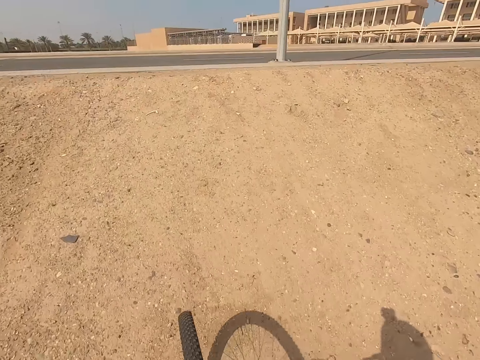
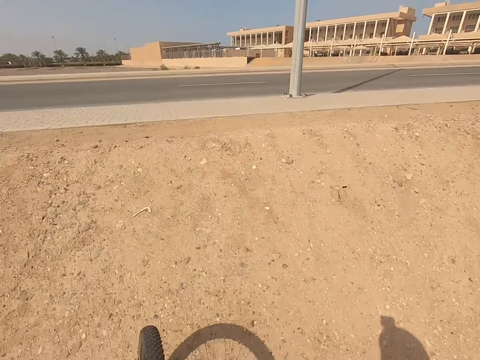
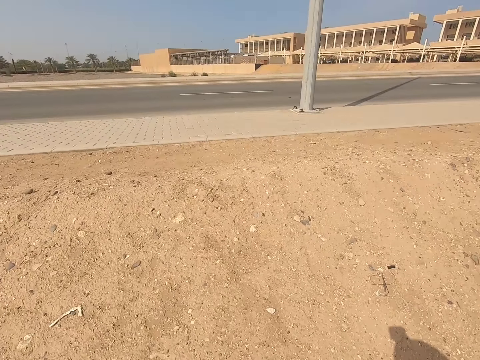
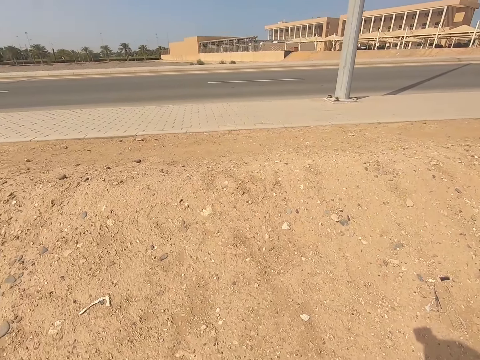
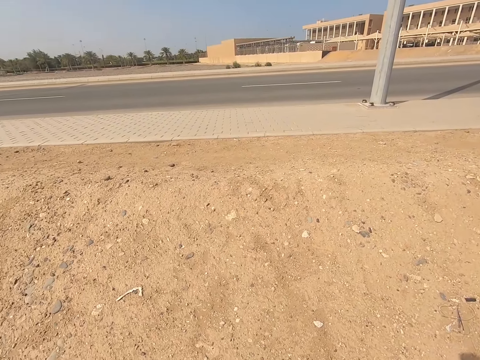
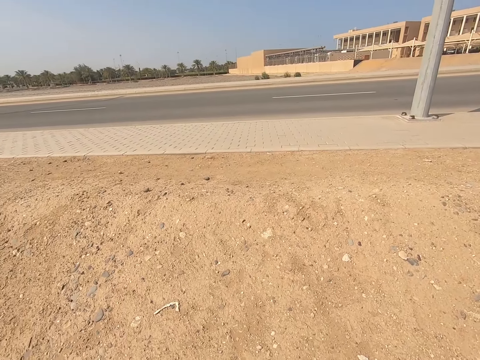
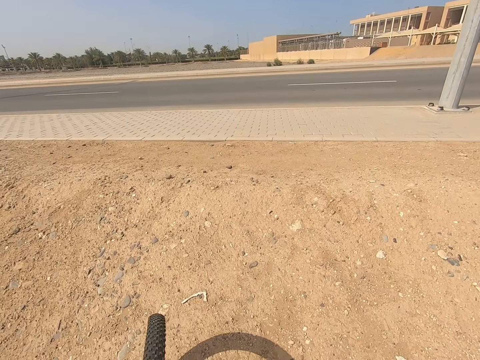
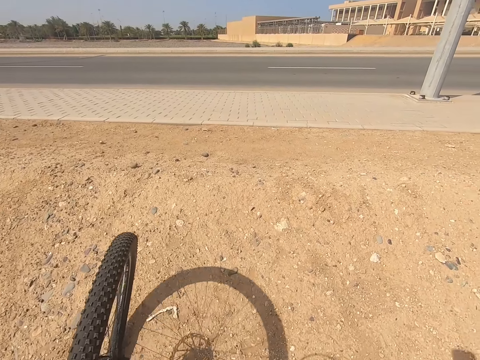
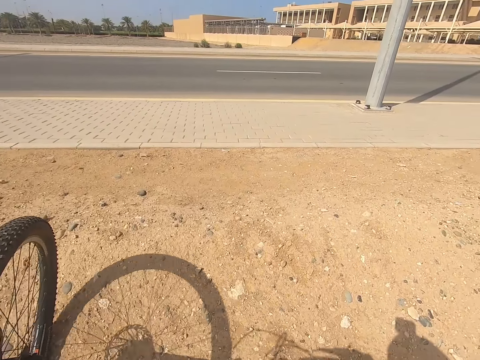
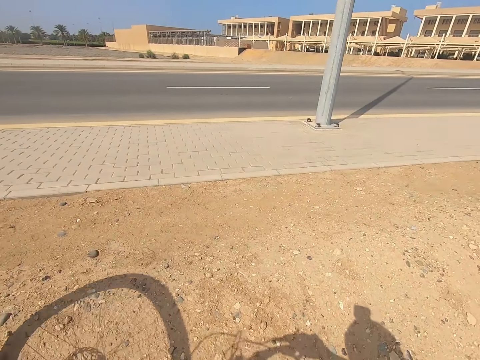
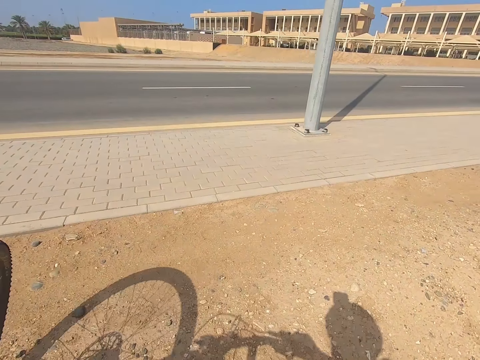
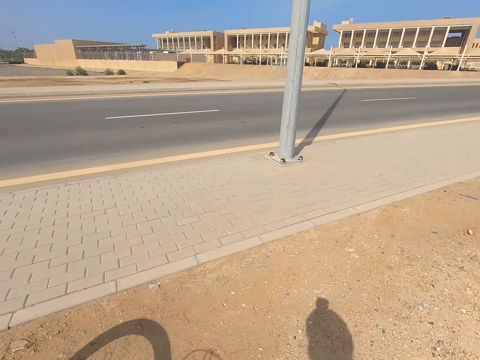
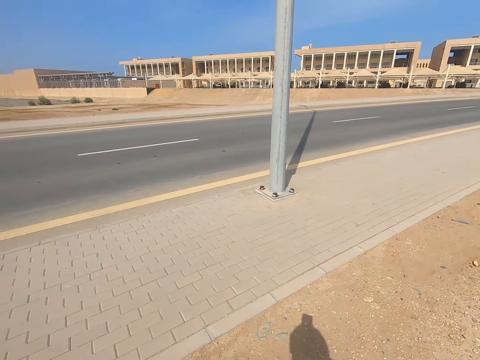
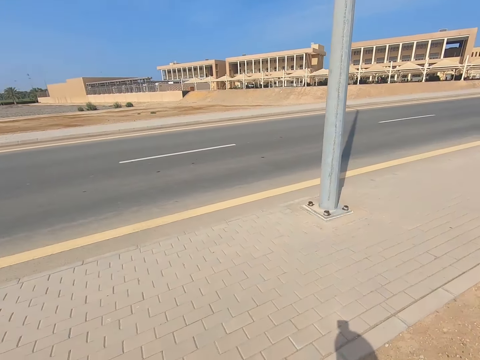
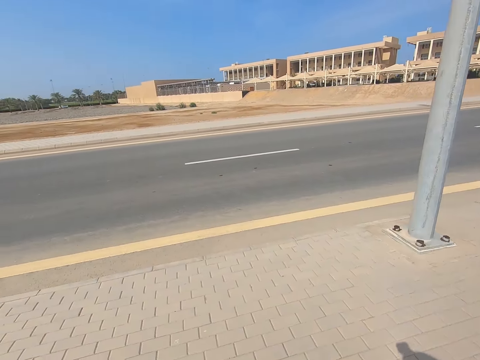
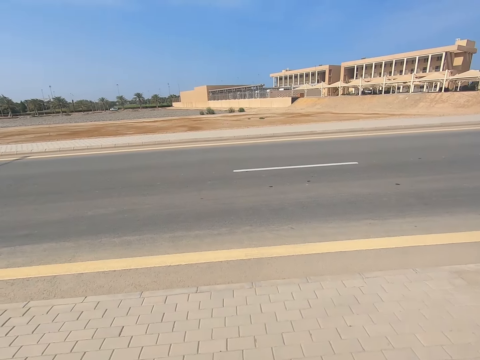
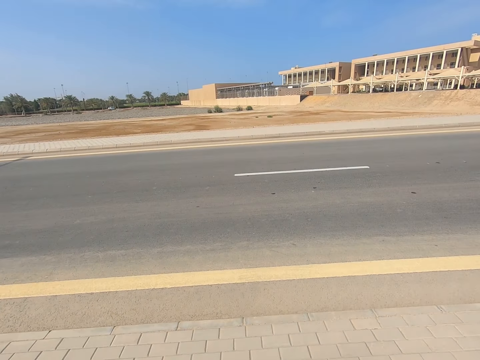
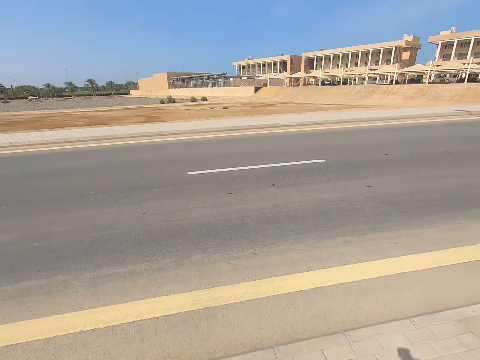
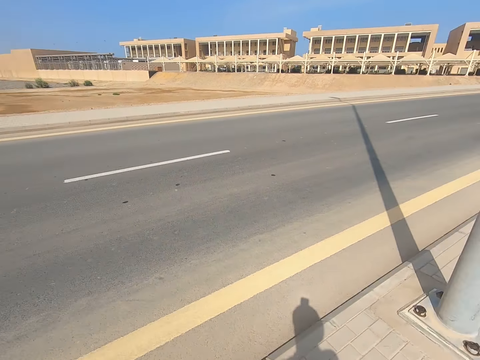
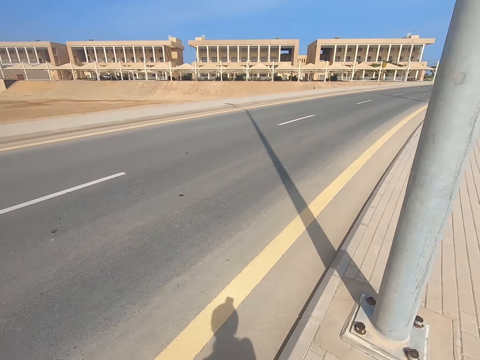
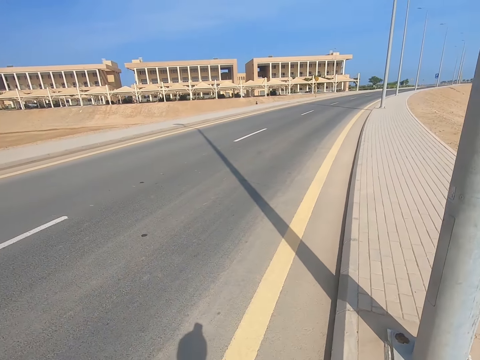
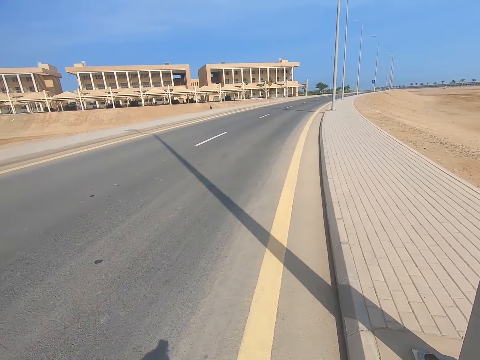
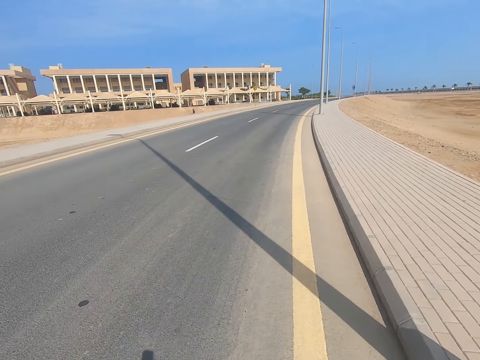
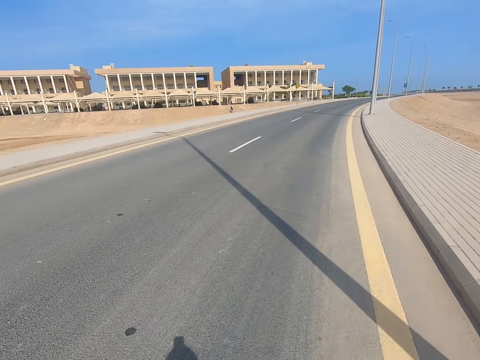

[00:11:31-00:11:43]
The camera wearer steps down. They push the bike. They move.

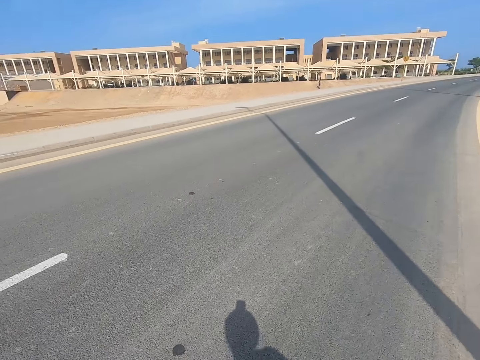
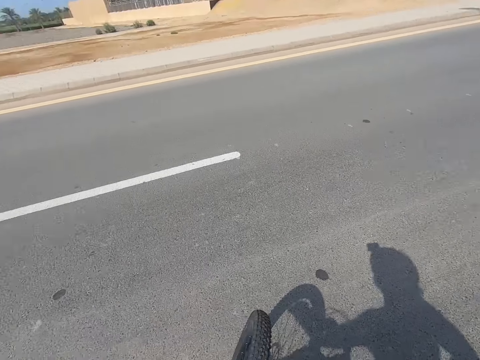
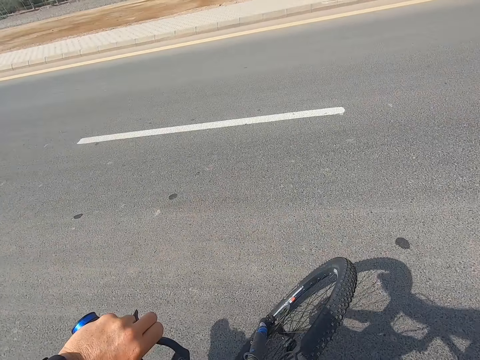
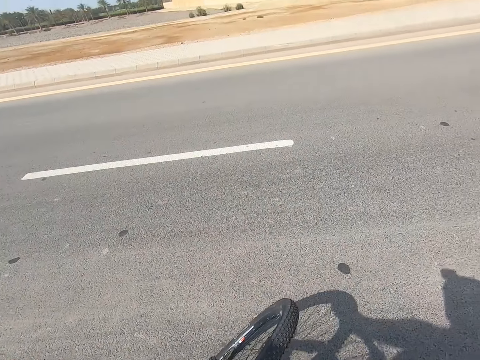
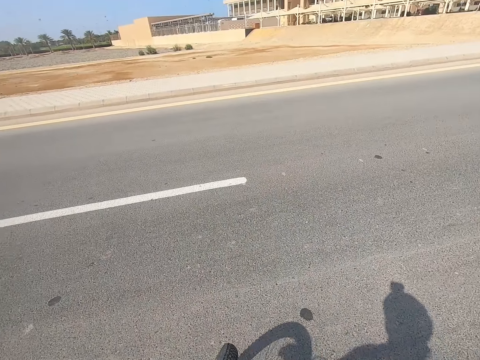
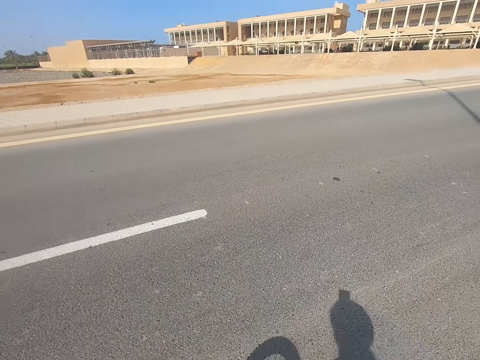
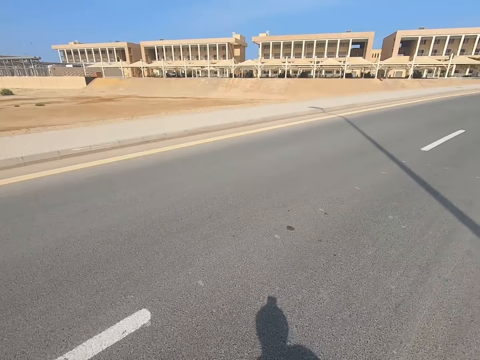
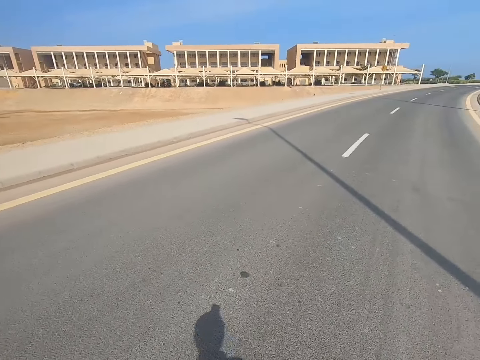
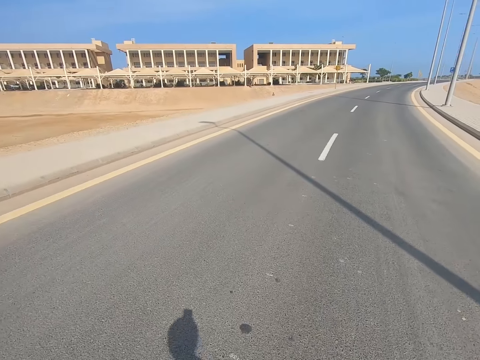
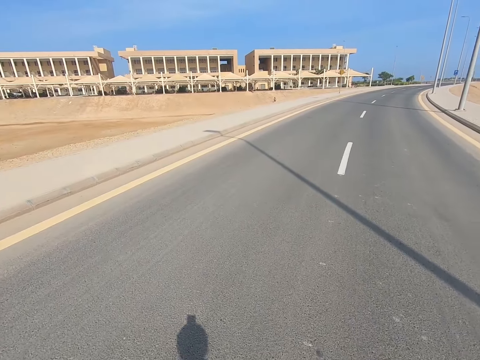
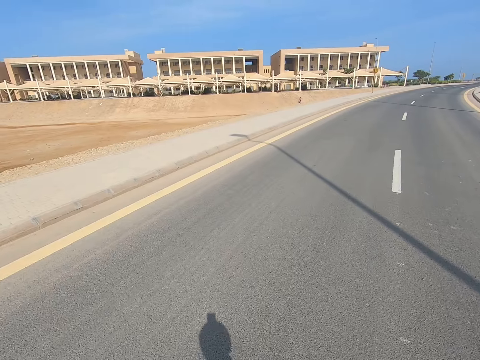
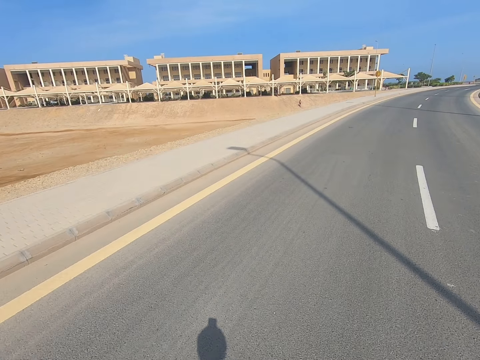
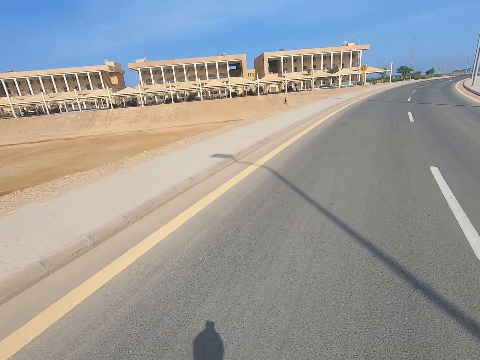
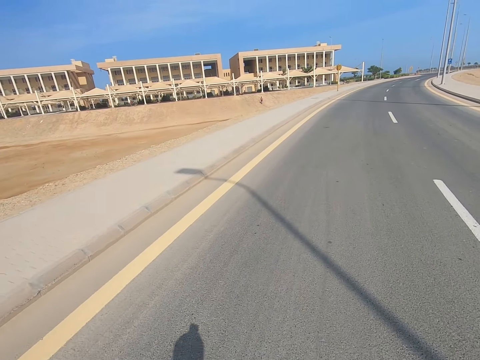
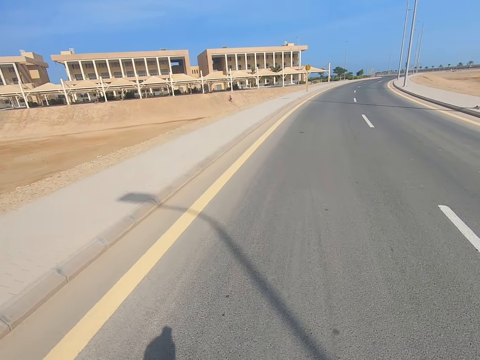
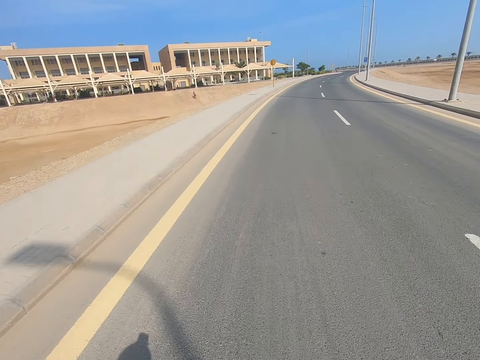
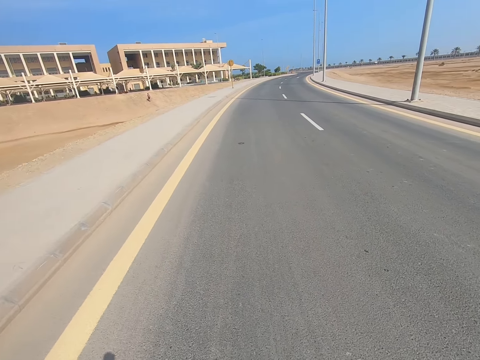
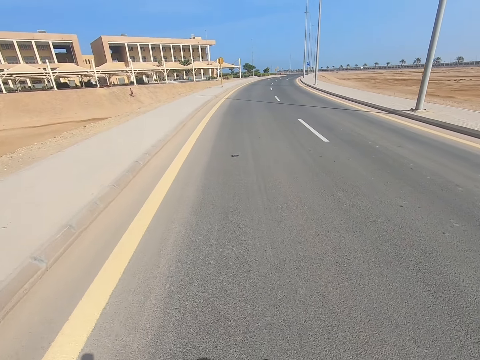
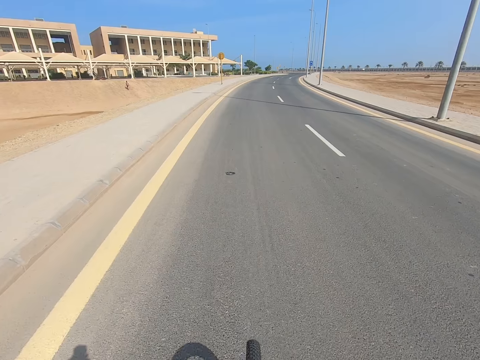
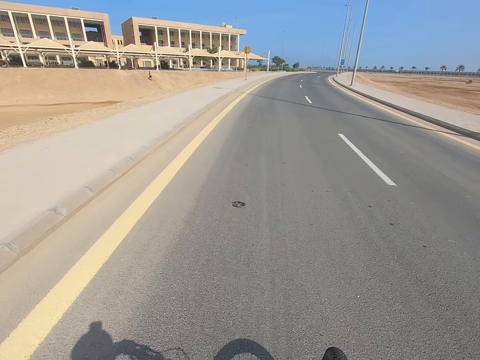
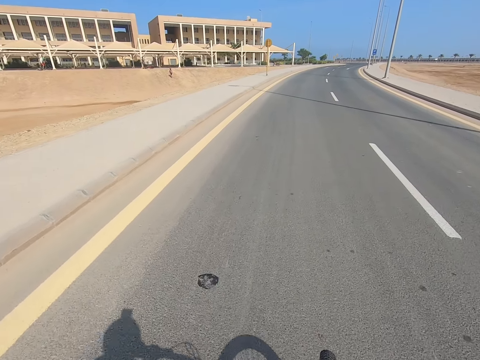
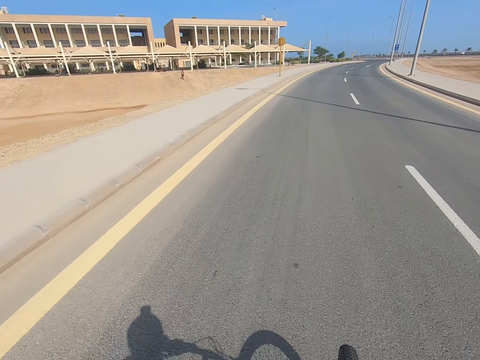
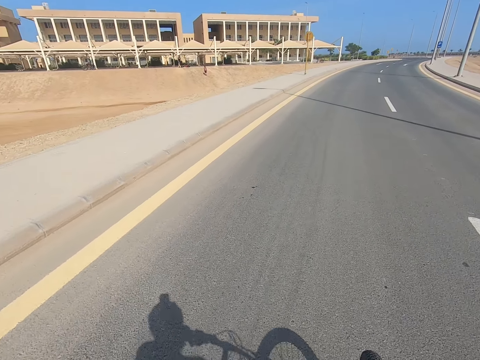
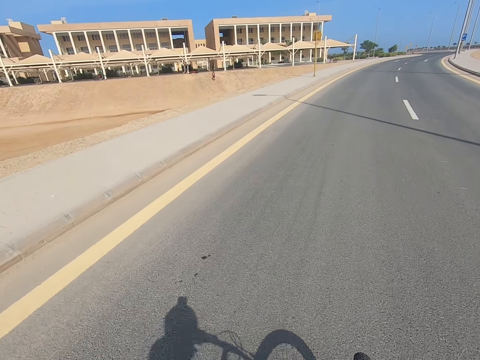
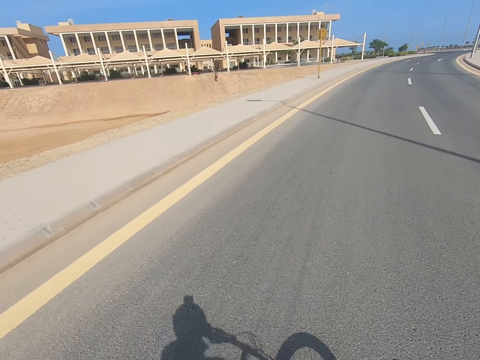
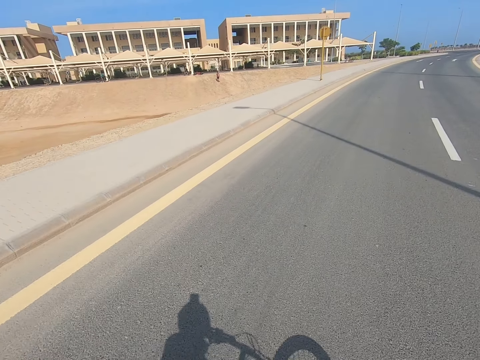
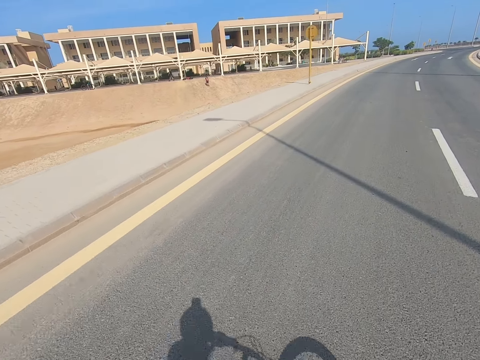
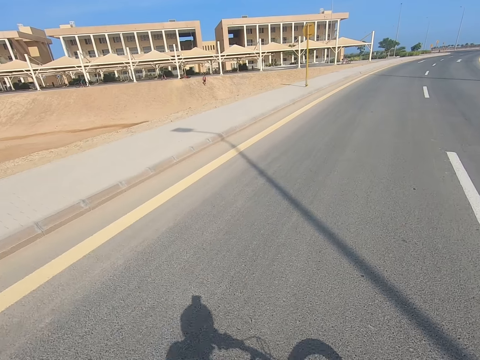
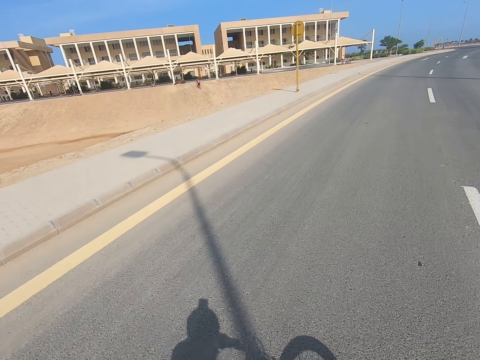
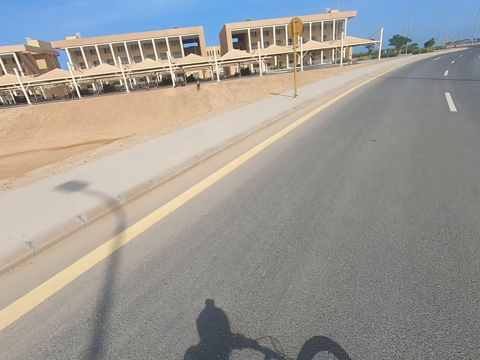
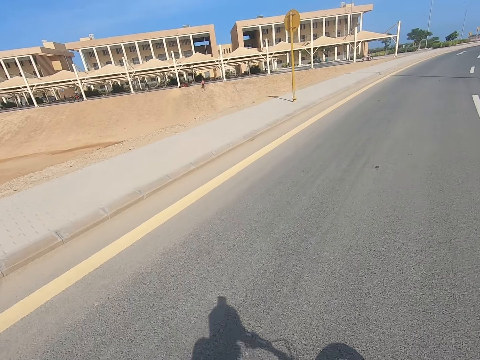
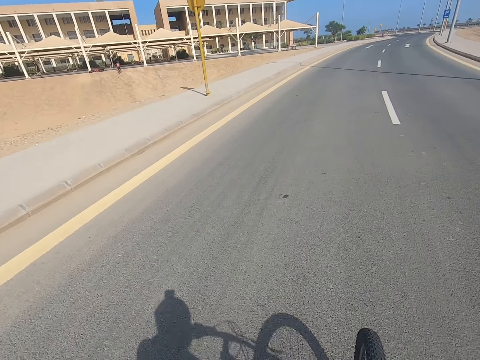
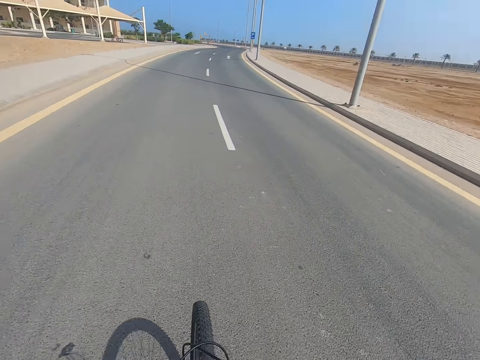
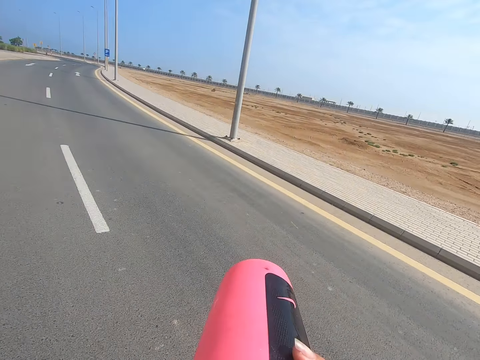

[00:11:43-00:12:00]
The camera wearer holds the bike. They stand on the road. They ride the bicycle on the road. They cycle.
